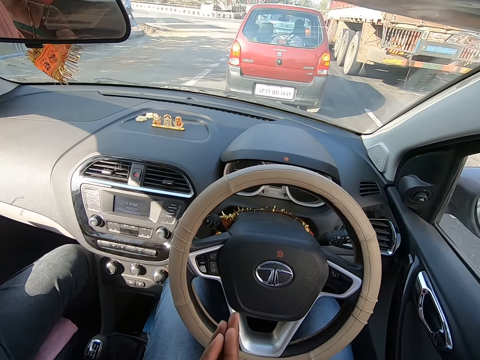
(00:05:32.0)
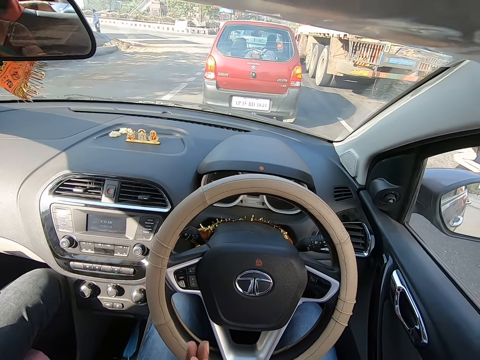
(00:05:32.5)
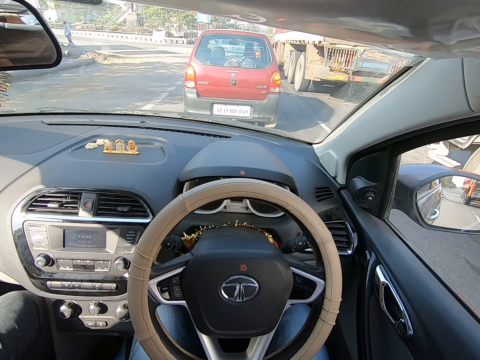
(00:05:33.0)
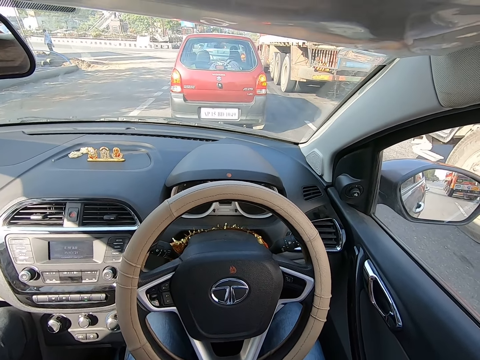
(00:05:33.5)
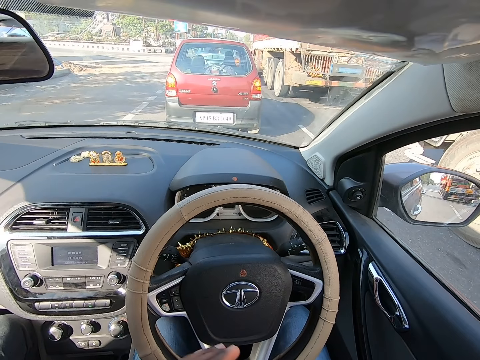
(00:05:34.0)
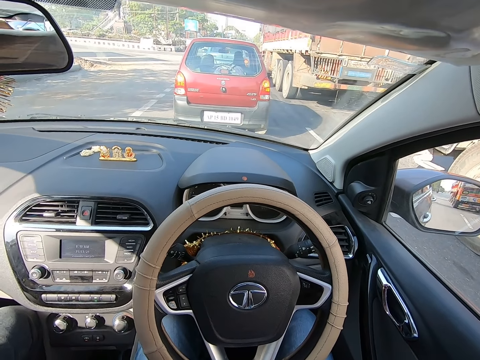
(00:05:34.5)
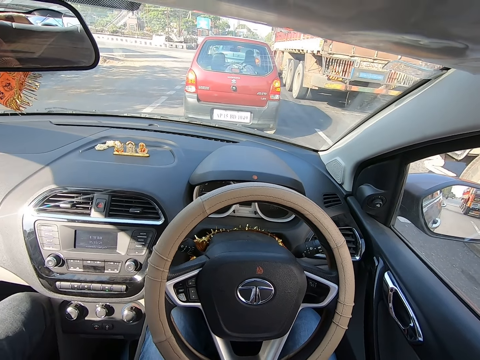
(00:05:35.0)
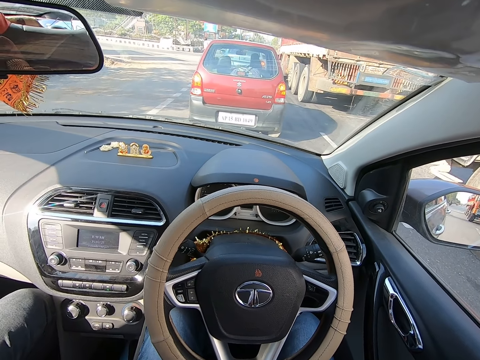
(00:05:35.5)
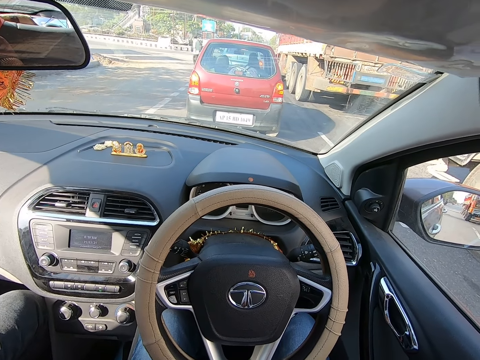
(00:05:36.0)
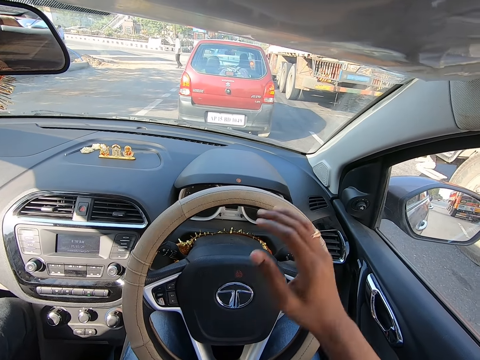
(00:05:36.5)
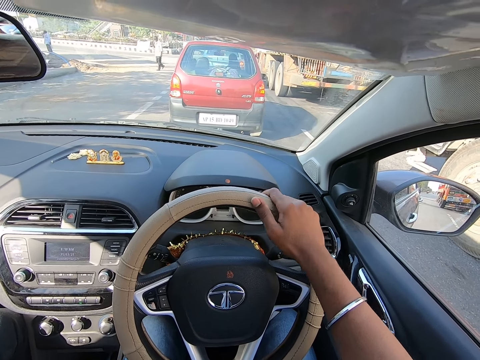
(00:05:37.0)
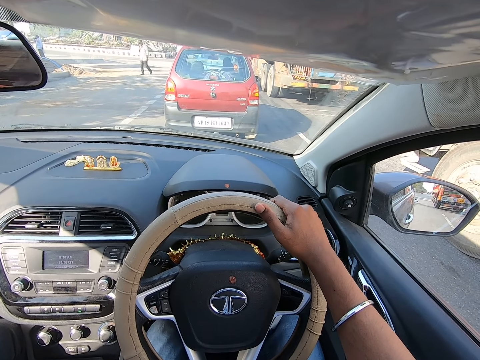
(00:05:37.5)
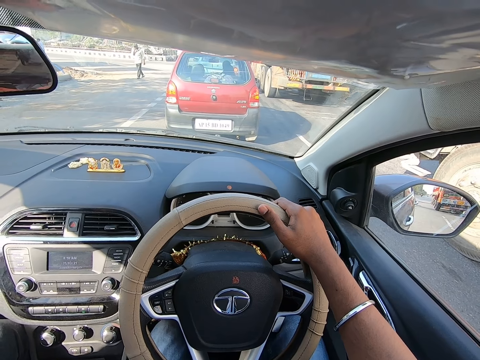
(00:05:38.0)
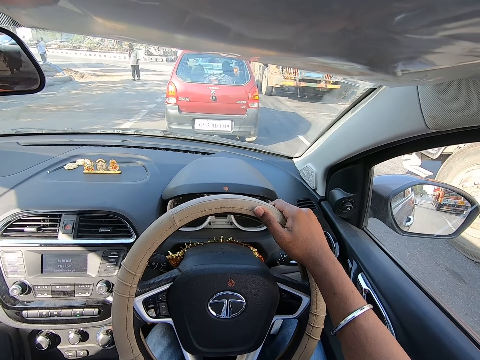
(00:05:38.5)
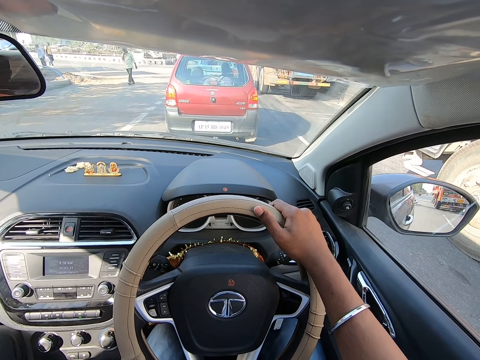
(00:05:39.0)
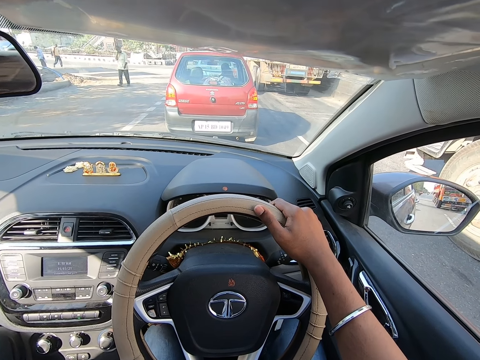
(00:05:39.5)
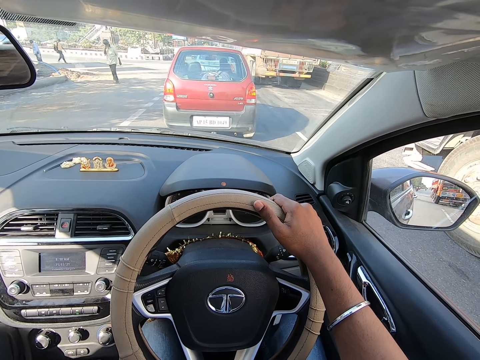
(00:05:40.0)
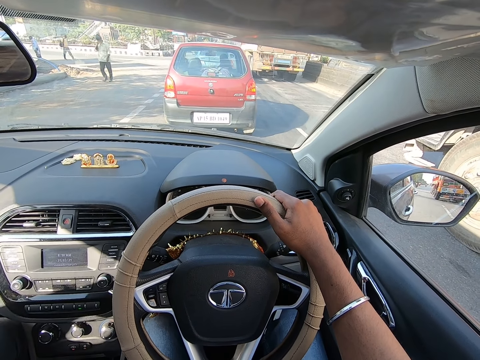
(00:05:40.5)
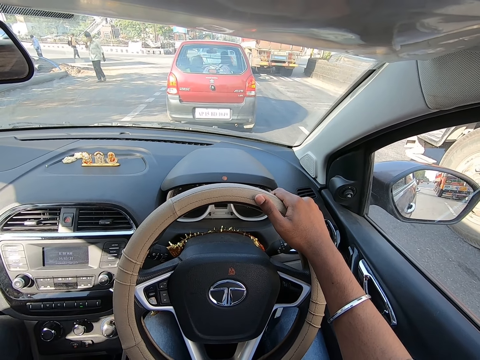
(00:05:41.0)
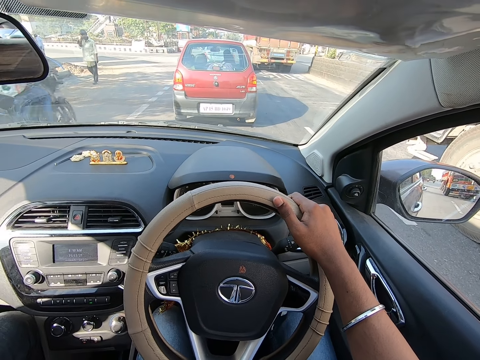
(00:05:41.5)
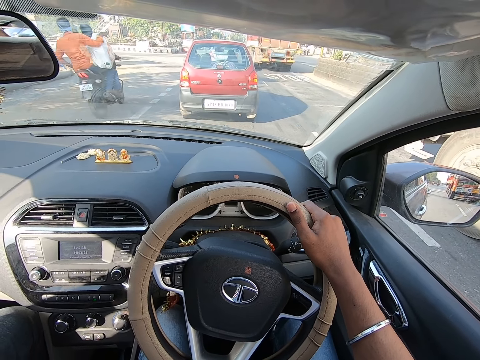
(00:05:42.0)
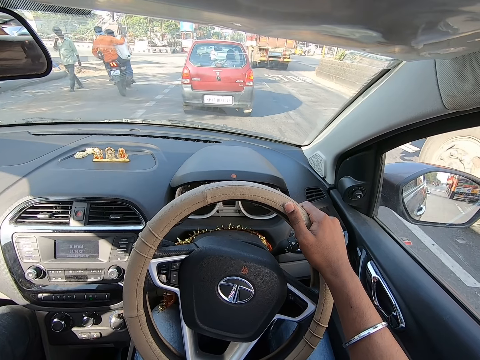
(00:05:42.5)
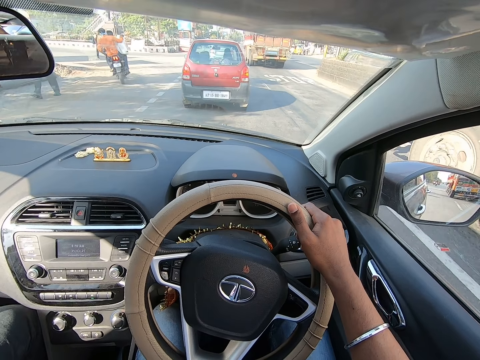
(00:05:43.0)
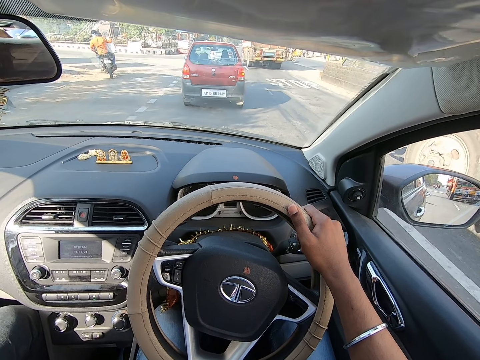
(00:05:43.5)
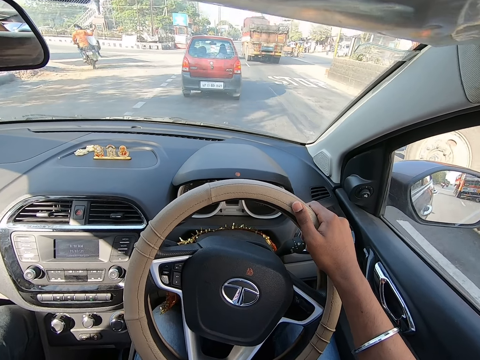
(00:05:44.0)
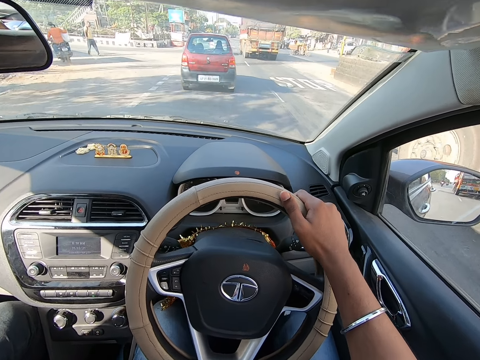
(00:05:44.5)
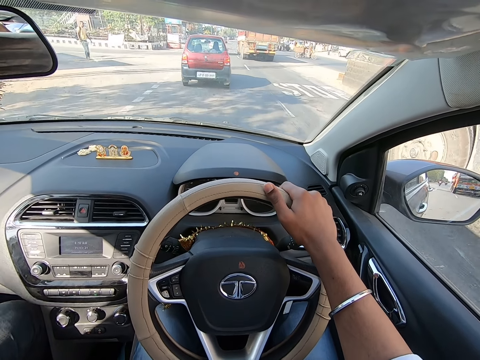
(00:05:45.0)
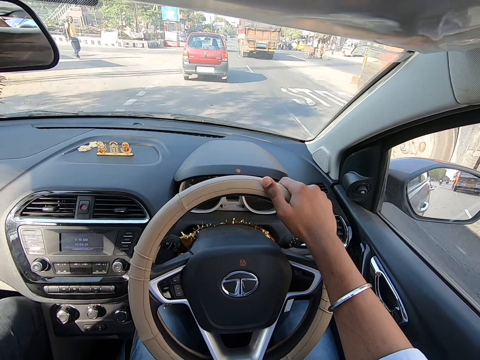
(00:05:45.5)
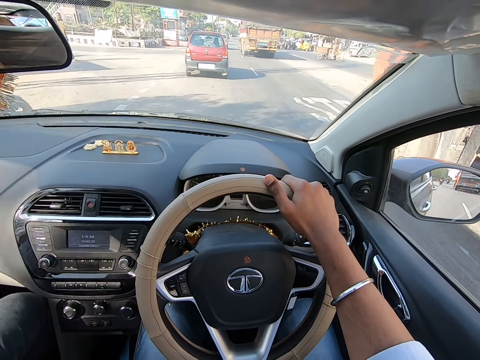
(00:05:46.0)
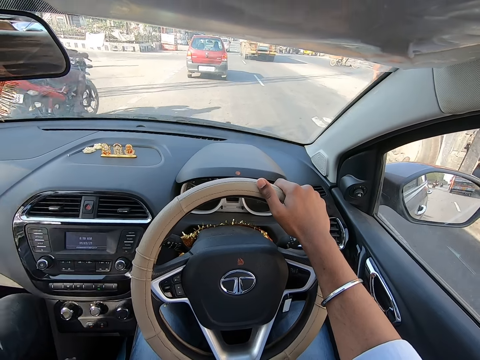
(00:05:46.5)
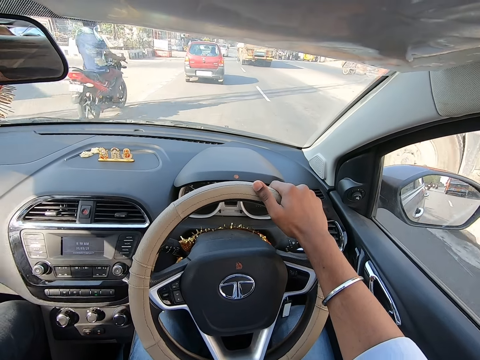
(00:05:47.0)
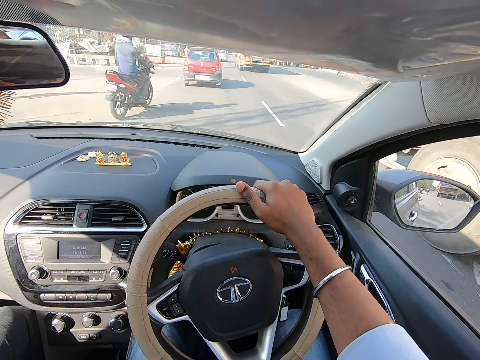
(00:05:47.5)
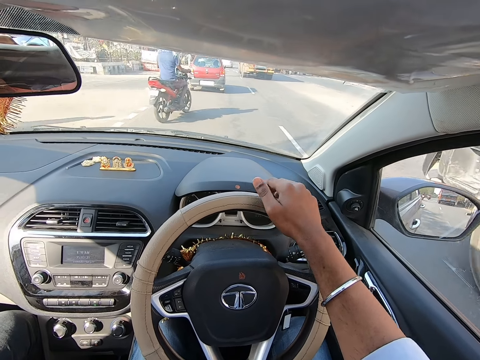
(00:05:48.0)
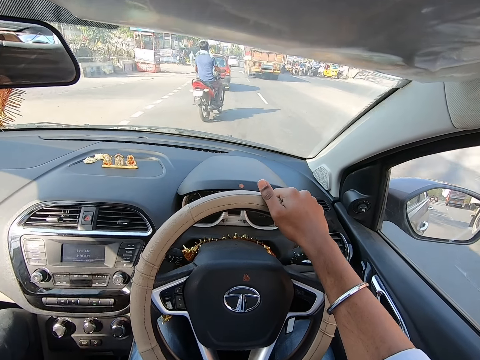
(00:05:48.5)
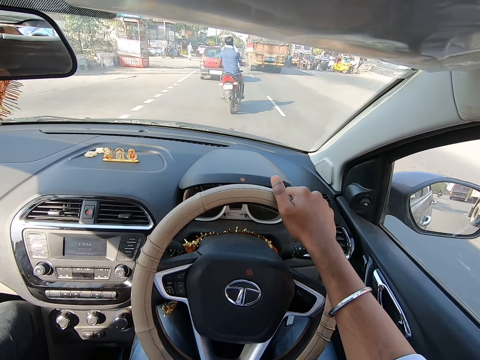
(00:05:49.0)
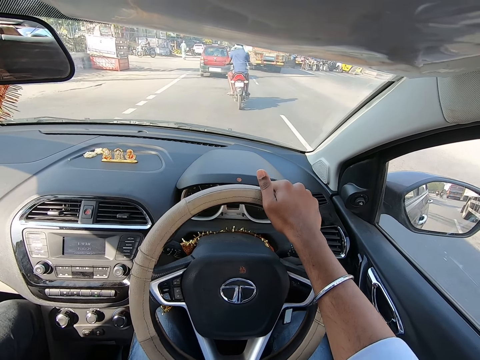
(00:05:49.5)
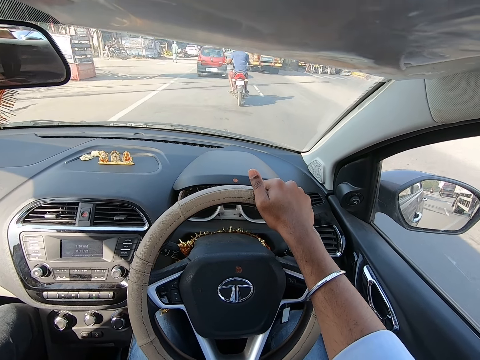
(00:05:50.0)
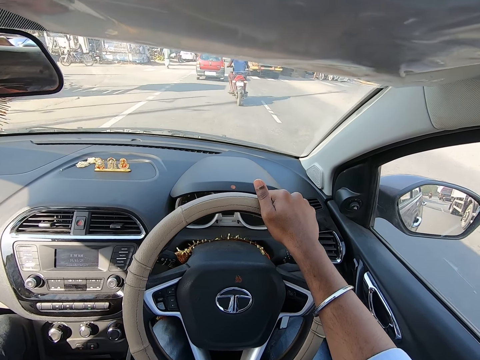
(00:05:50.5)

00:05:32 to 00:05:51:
The camera wearer rubs his hands together. He places his right hand on the steering wheel. He drives the car on the road with the steering wheel in his hands. A motorcycle drives past the camera wearer. The camera wearer interacts with a man.

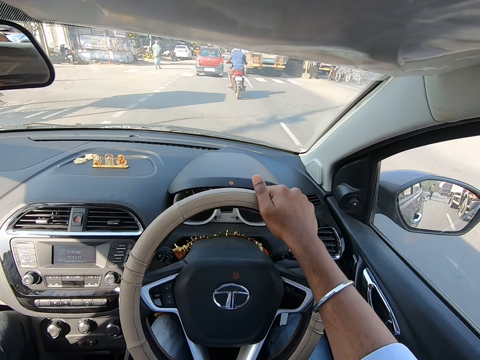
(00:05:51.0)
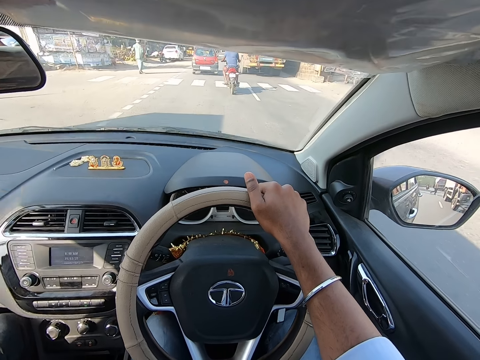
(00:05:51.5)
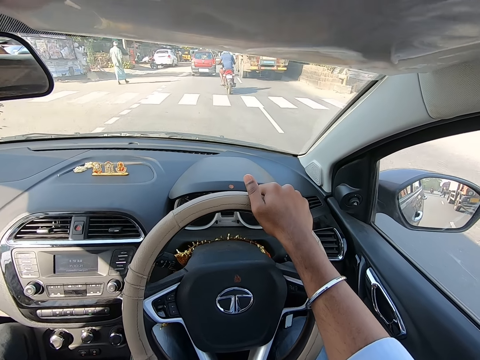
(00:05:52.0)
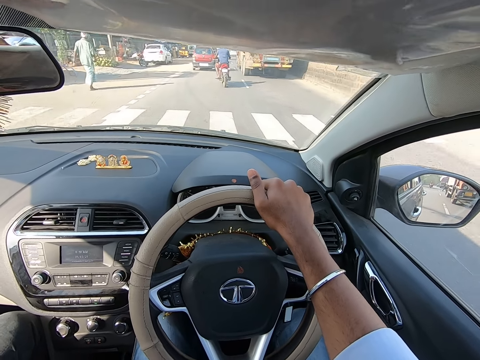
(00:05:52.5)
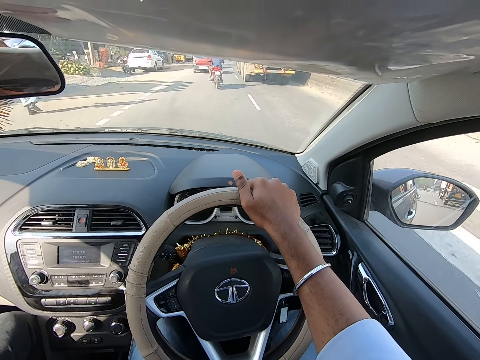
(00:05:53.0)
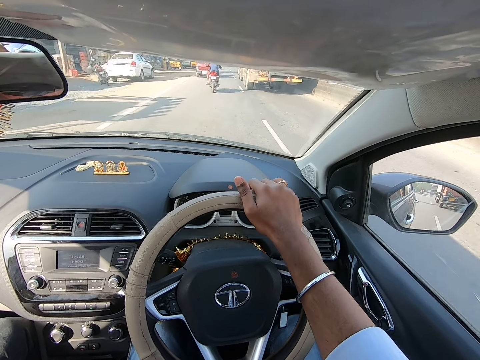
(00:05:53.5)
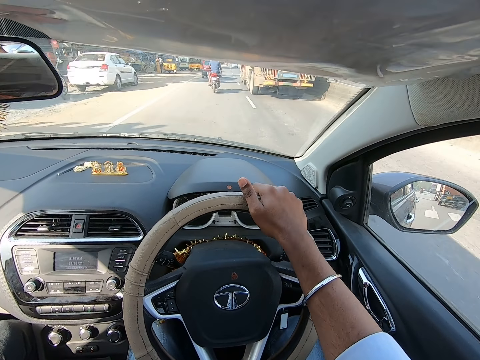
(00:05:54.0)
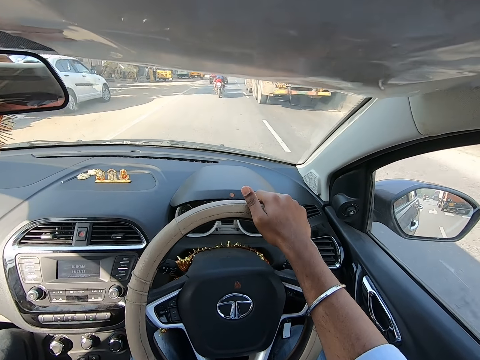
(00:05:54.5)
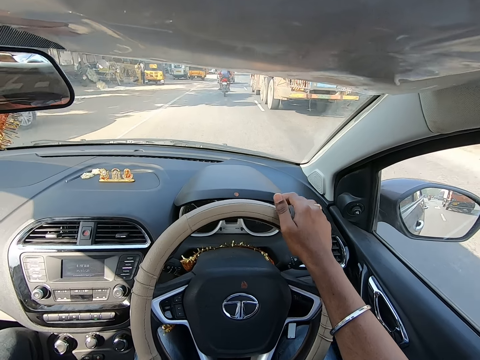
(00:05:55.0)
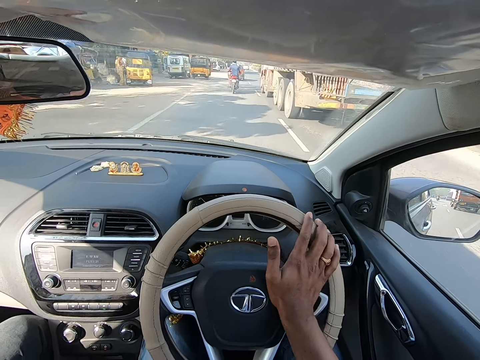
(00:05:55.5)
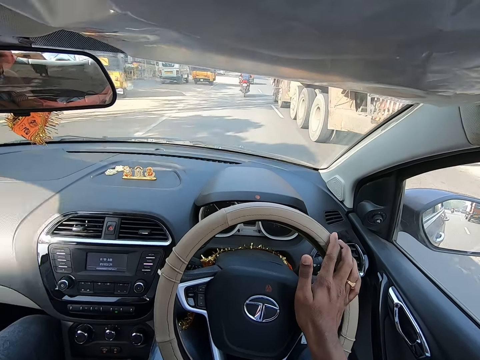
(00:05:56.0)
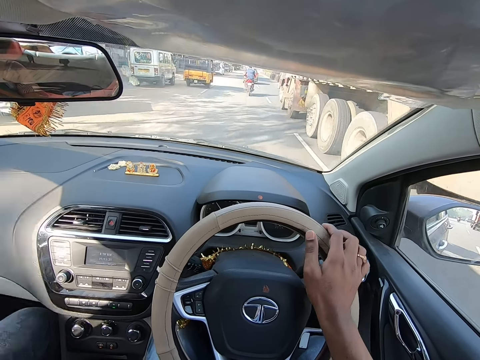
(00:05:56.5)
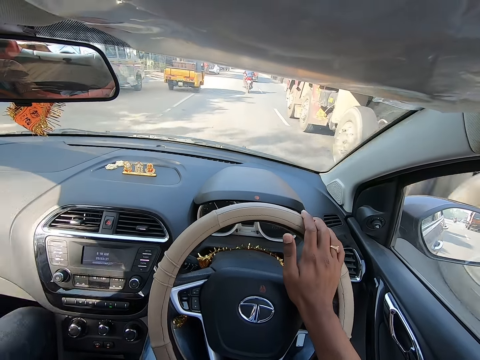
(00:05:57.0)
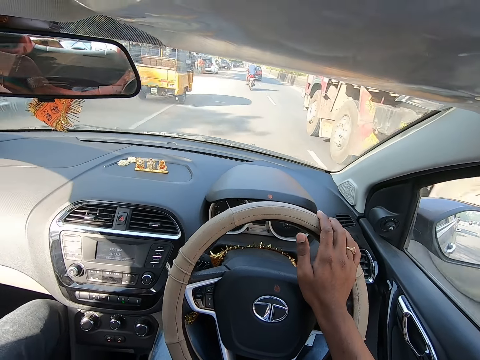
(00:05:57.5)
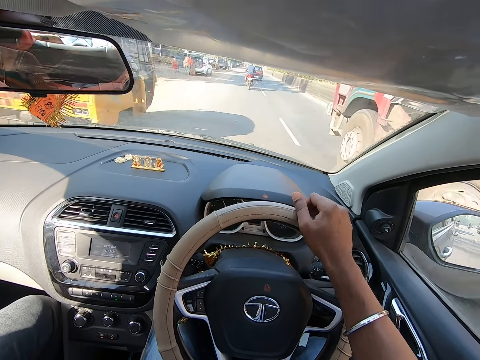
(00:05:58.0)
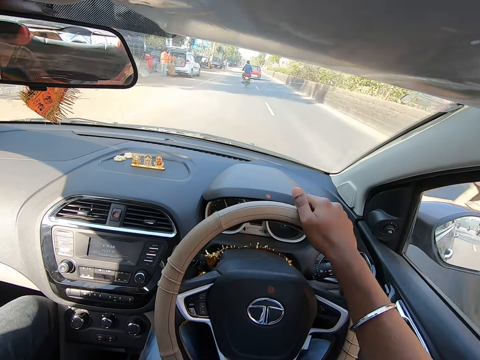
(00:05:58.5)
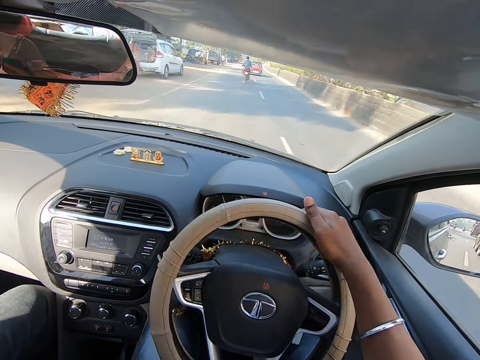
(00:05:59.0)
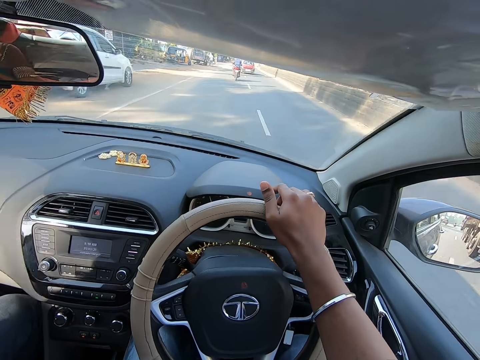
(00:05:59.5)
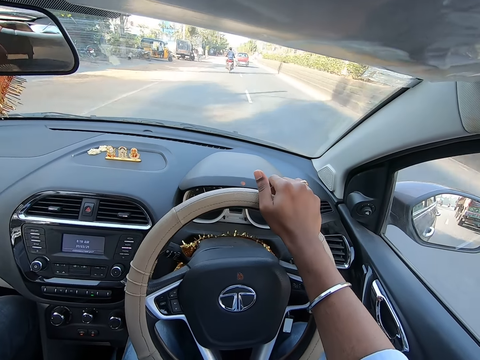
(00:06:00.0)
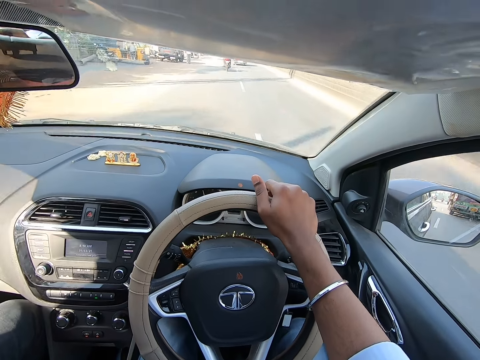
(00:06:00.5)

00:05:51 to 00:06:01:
The camera wearer drives past a tricycle. They drive past a truck.
